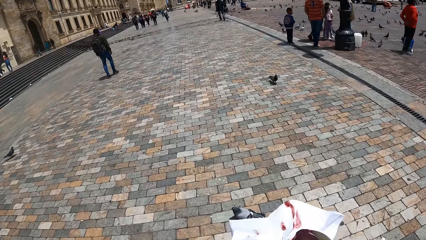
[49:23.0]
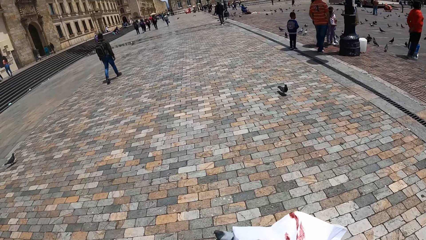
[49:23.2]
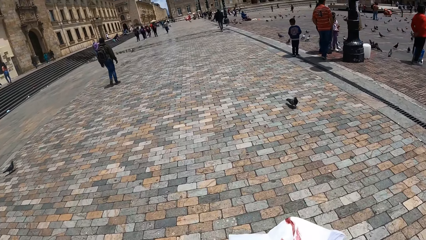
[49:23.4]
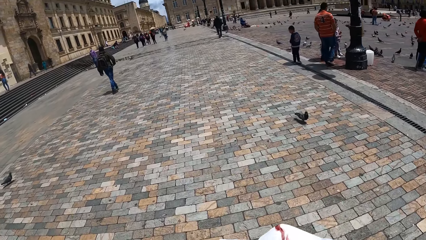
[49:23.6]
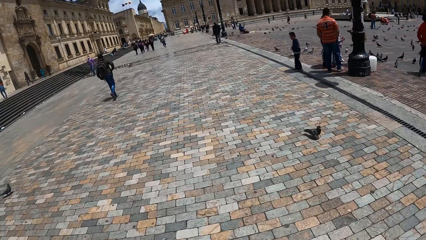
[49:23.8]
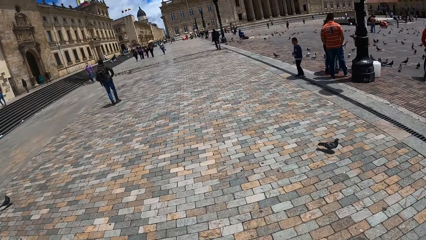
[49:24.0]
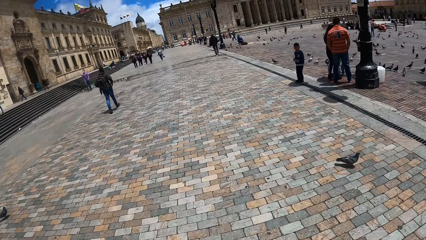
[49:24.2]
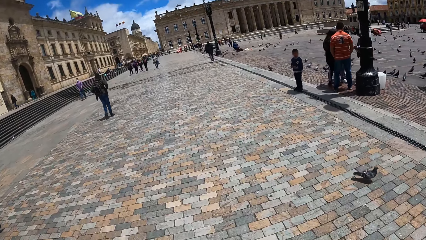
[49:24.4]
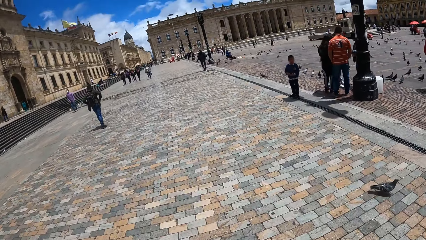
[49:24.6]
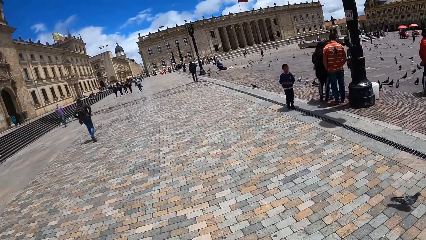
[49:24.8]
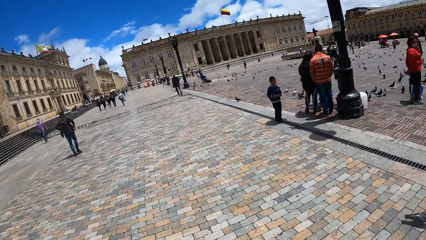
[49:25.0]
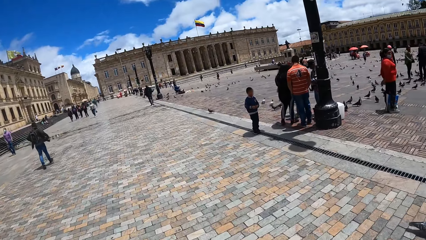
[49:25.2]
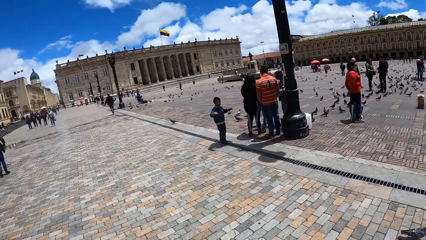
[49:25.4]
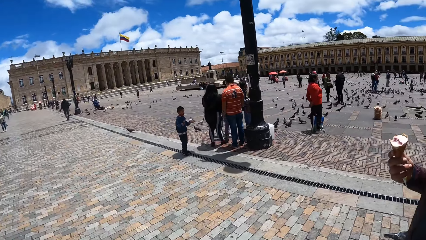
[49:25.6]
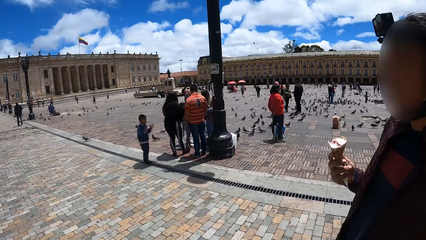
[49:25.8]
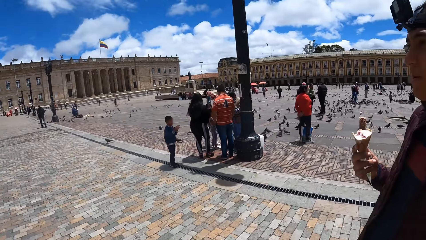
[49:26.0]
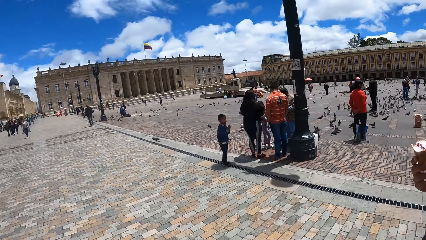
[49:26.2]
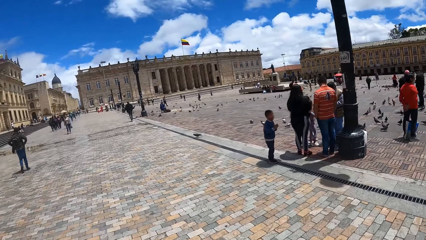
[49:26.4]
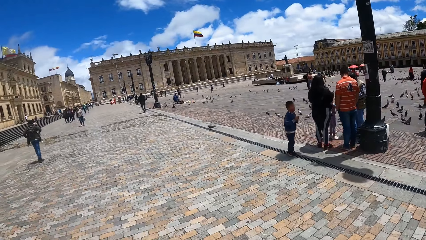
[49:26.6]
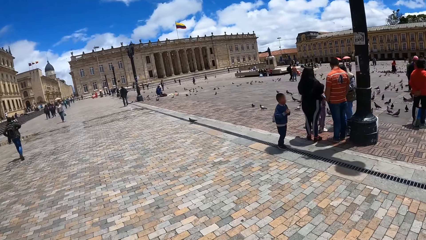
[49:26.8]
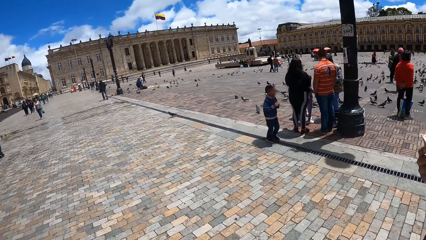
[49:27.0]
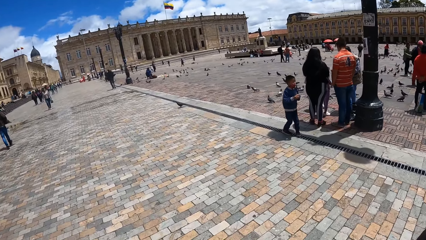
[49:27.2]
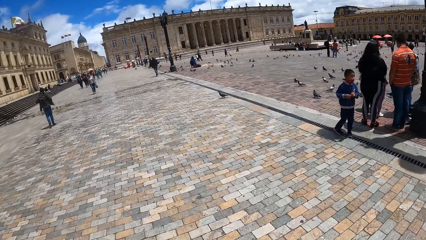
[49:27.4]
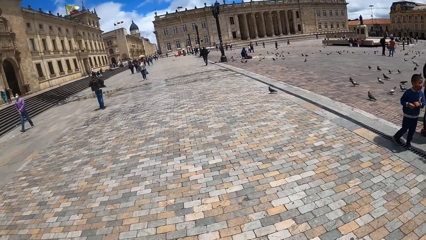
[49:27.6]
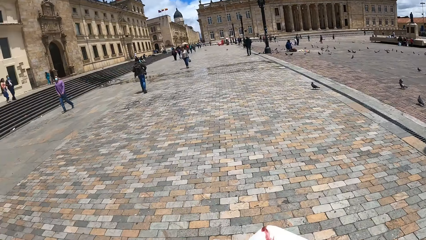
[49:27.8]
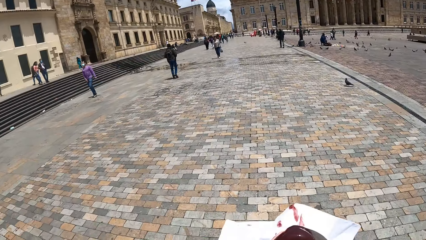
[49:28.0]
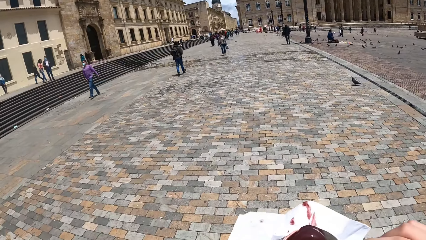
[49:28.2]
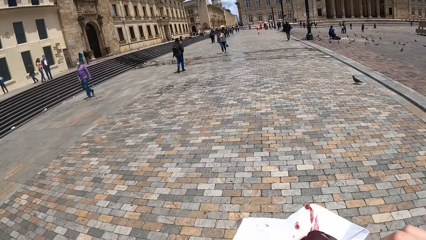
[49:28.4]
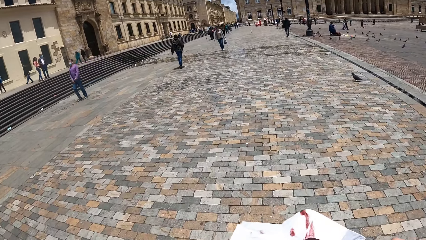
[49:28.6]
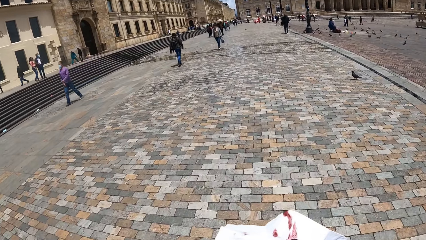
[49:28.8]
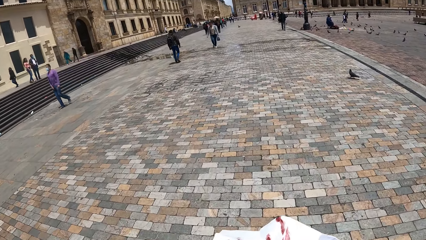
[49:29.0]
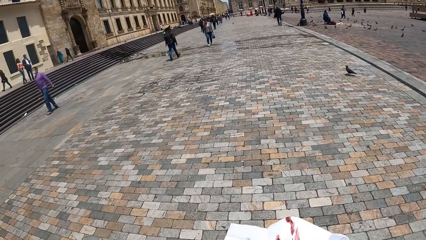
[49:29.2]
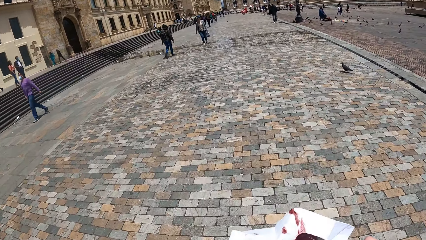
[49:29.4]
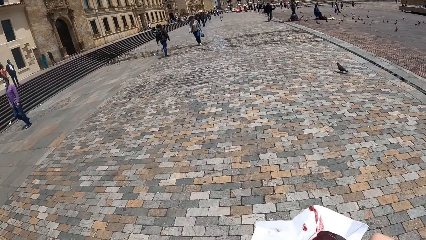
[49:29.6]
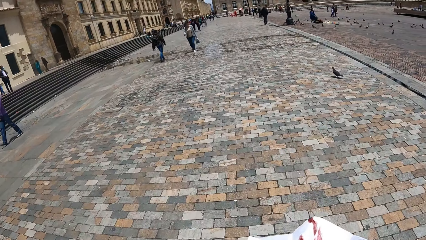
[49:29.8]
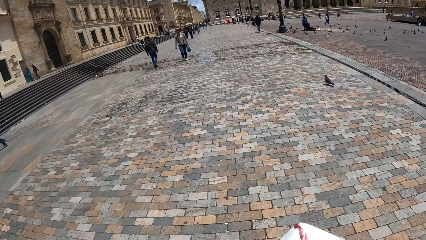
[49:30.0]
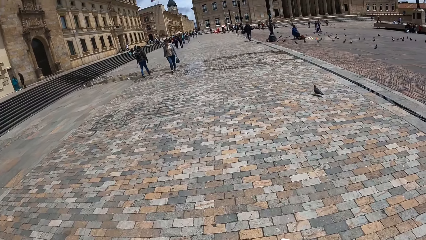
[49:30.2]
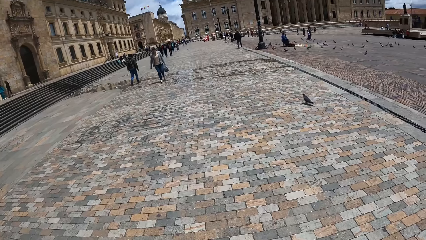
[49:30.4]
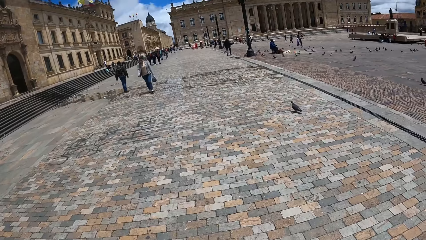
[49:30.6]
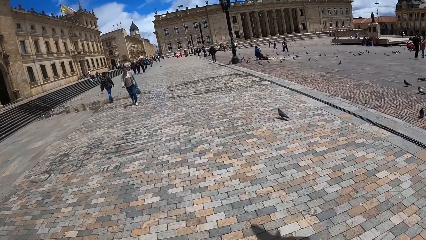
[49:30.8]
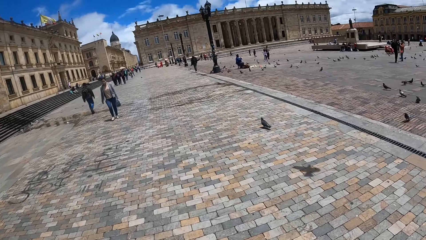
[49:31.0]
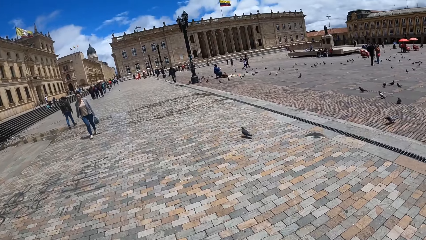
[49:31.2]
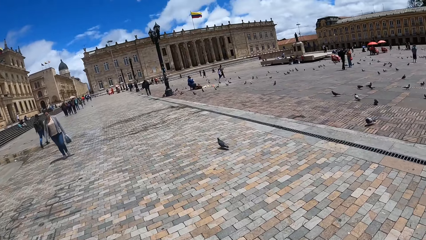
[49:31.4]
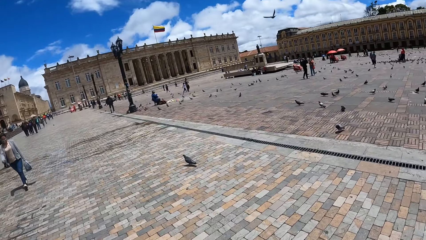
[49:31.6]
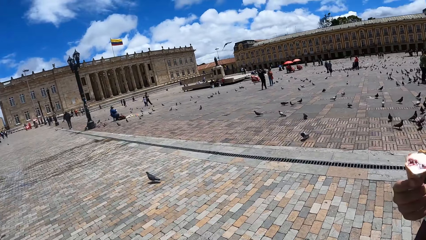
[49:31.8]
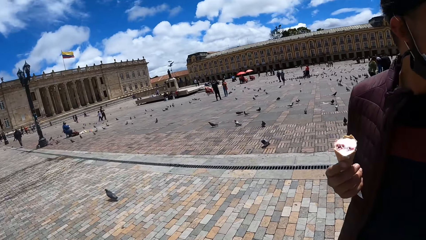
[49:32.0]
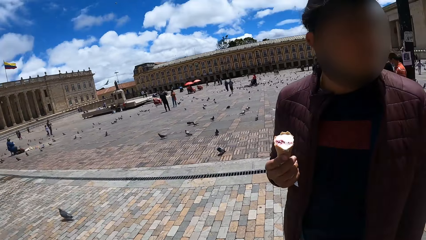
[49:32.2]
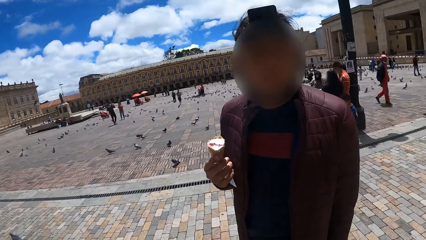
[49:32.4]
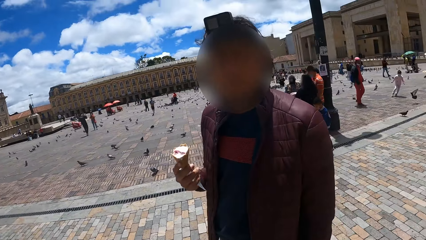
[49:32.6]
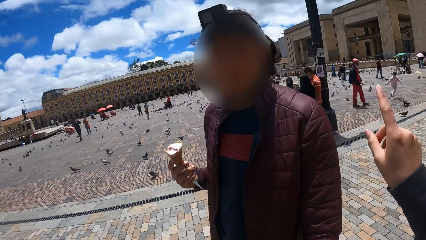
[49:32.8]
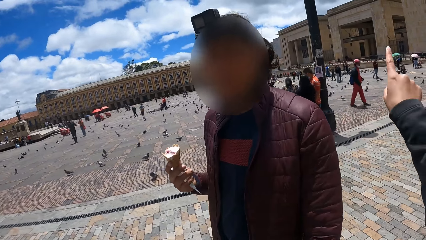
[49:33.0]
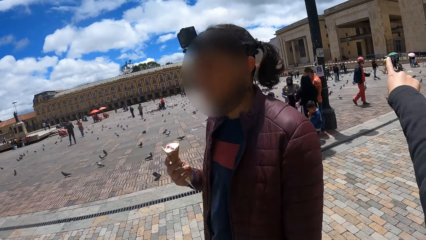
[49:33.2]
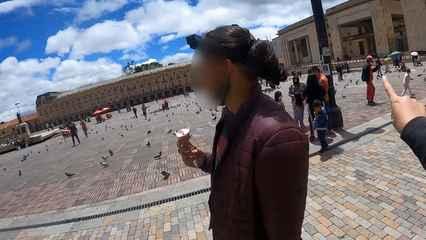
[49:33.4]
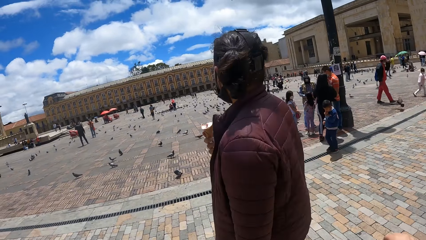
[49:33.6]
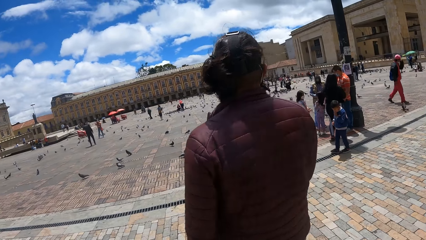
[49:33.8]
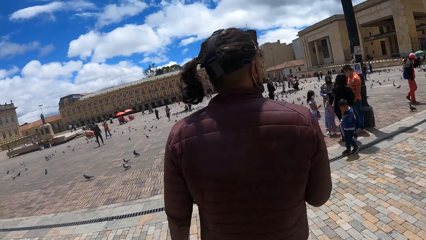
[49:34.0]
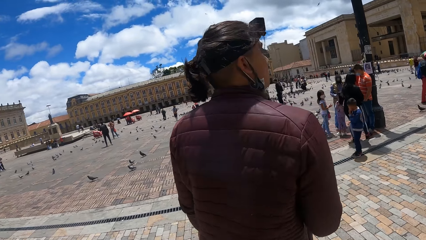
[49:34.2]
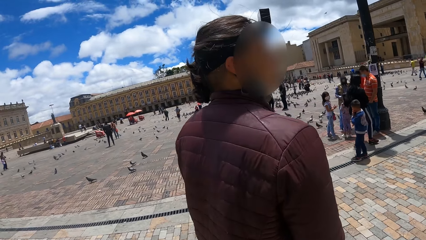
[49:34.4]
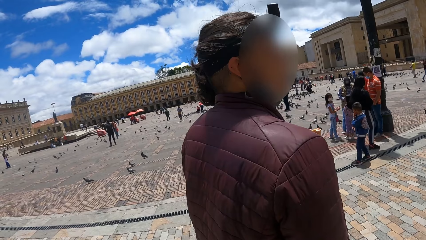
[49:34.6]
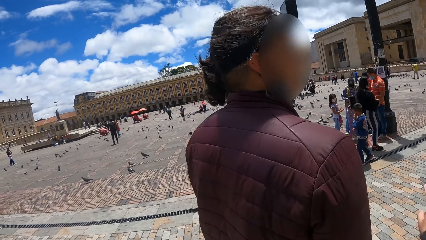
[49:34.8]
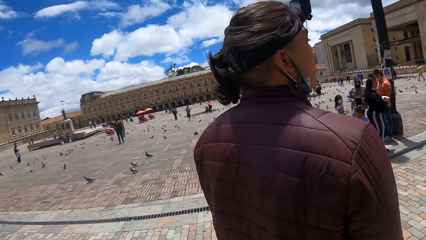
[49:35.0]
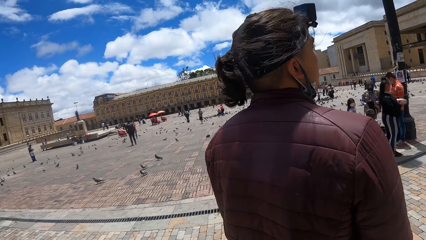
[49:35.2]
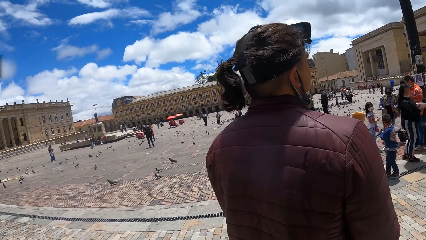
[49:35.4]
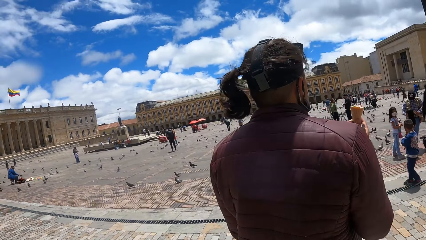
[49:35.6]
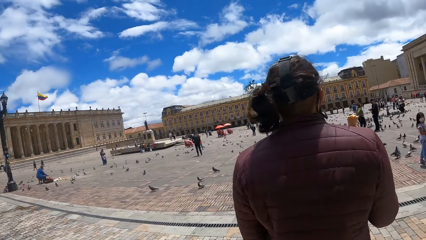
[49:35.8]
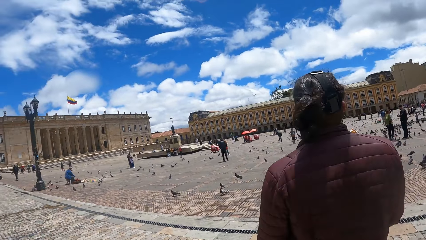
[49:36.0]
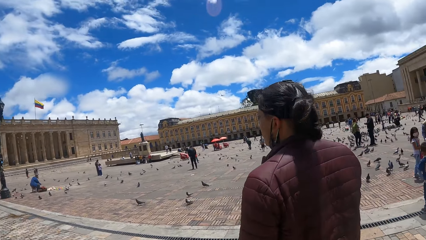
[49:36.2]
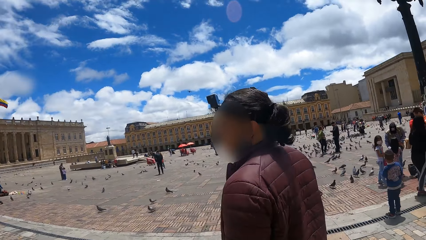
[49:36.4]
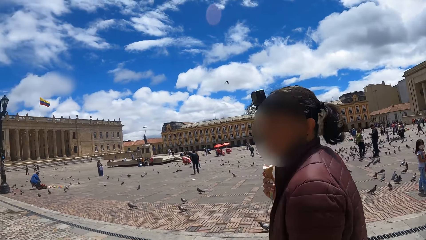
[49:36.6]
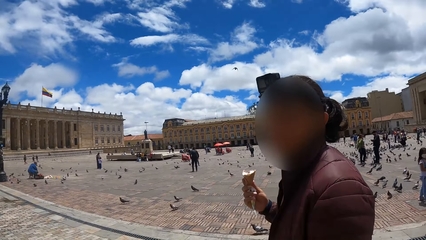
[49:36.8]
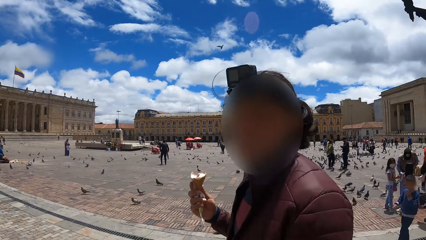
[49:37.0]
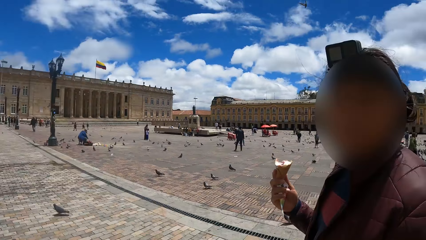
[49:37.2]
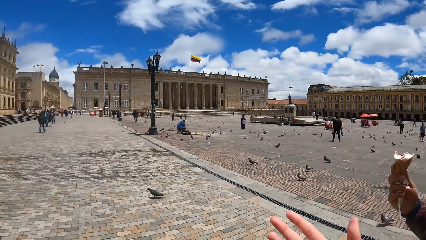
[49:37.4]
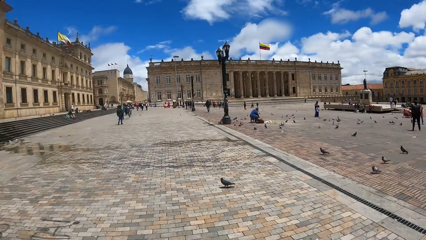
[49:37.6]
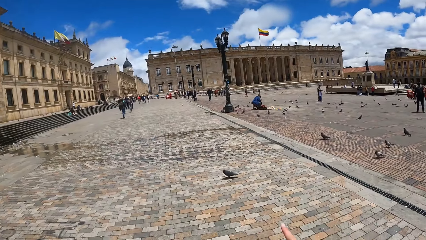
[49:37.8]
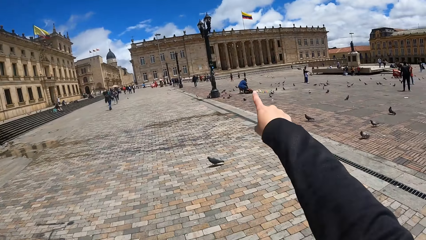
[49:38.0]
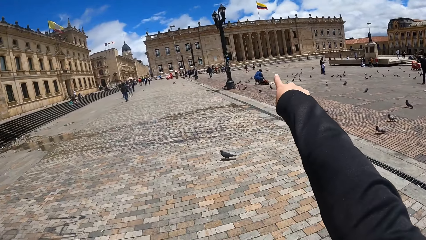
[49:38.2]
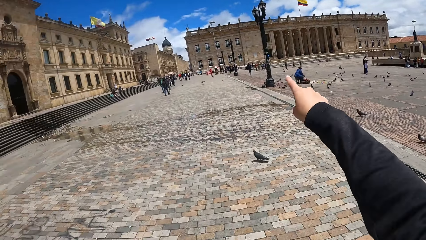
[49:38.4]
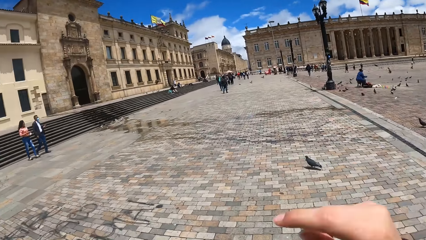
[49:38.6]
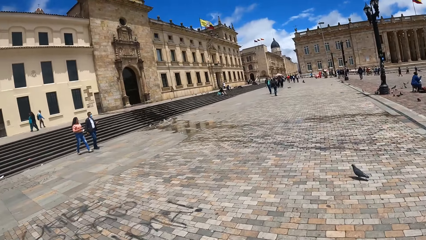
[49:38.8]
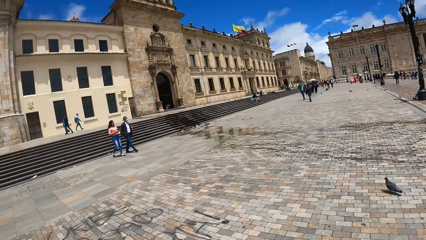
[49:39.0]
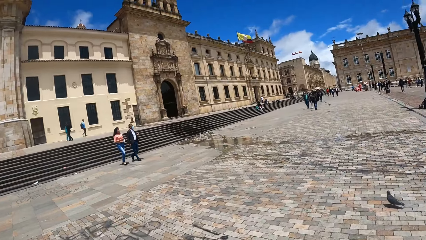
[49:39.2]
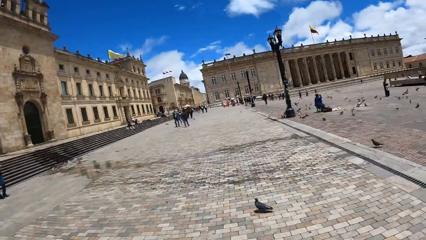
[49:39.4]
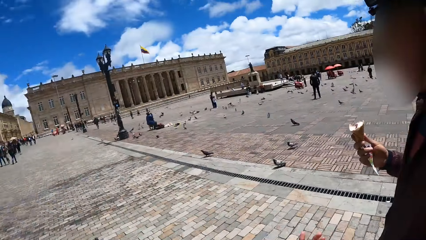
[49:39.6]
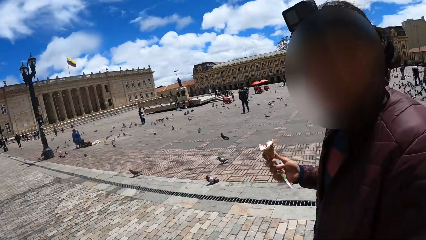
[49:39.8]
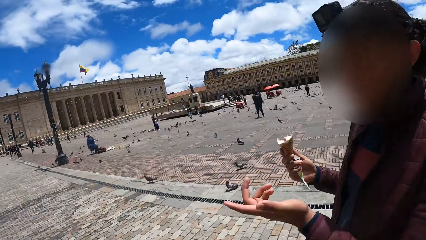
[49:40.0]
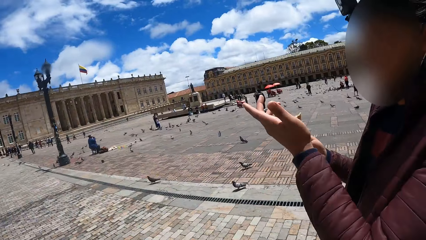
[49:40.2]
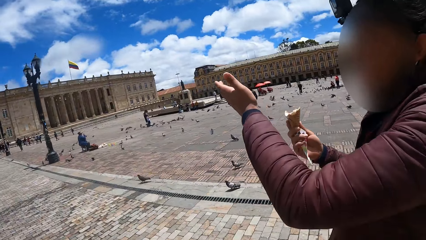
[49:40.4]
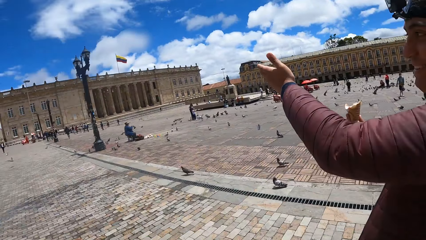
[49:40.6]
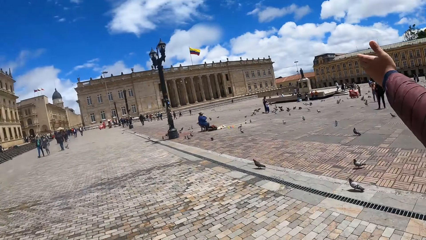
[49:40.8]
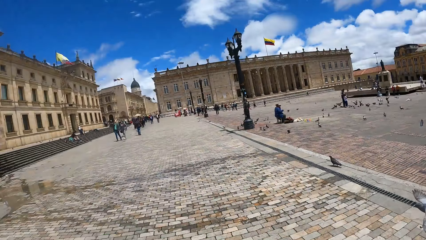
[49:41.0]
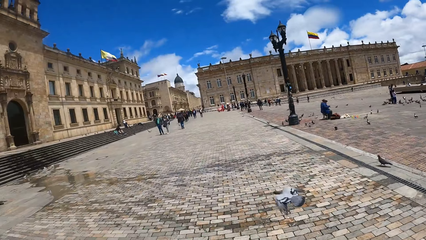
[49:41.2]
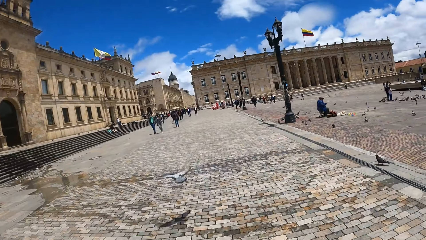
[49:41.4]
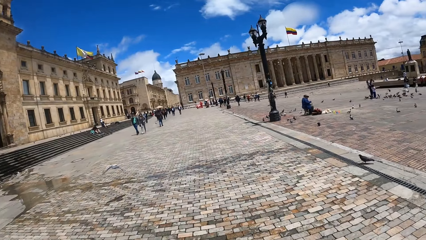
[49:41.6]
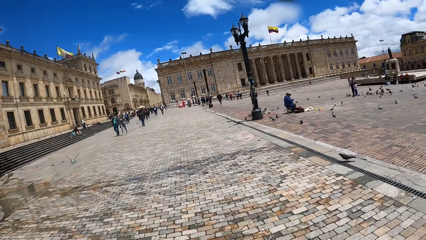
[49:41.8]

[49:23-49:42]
The camera wearer eats the ice cream. They converse with a man. They point at something. The man turns around. The camera wearer points at something. They walk around the compound with the man. They interact with the man. The man converses with the camera wearer.
